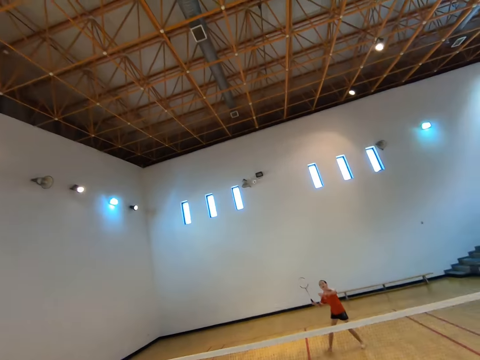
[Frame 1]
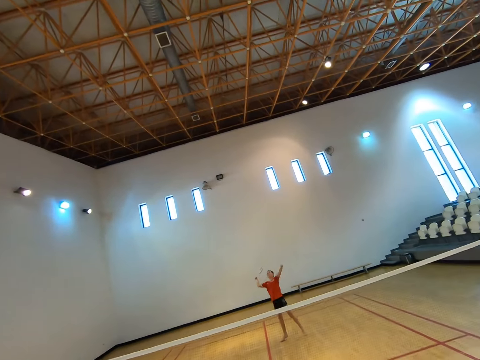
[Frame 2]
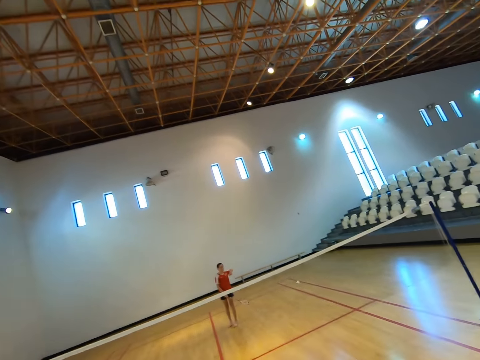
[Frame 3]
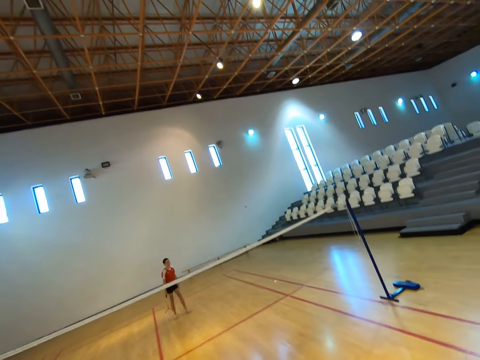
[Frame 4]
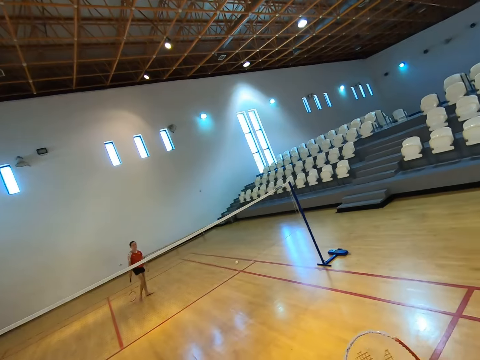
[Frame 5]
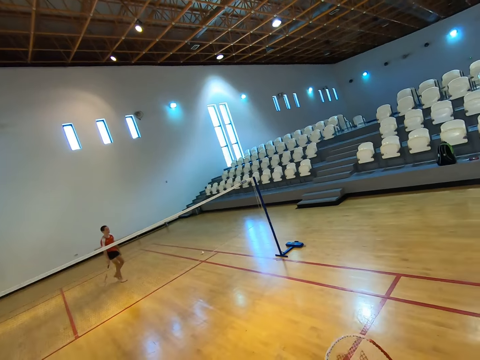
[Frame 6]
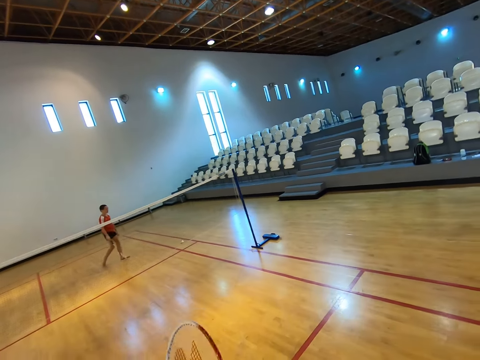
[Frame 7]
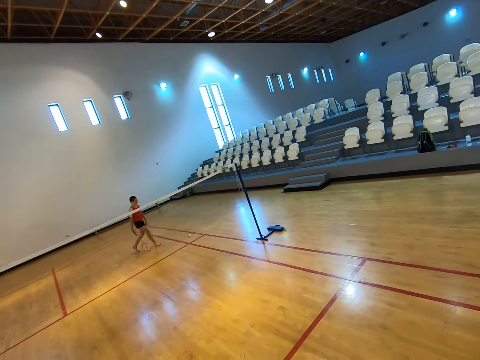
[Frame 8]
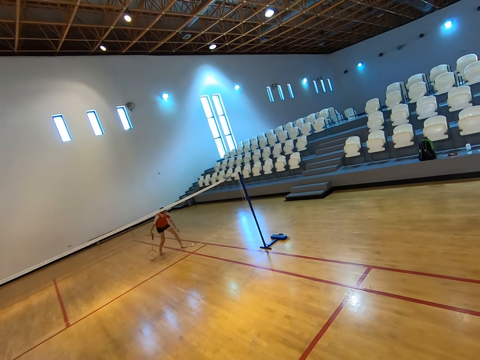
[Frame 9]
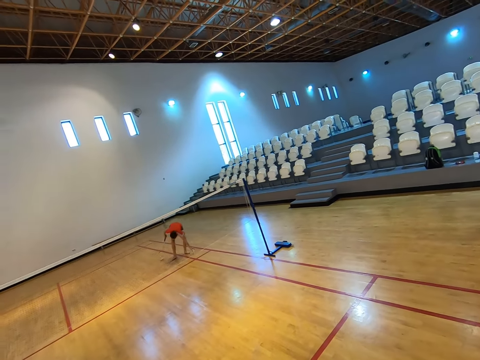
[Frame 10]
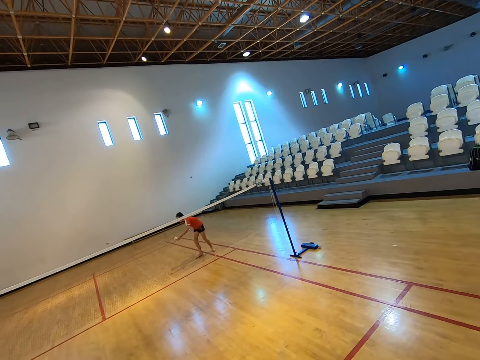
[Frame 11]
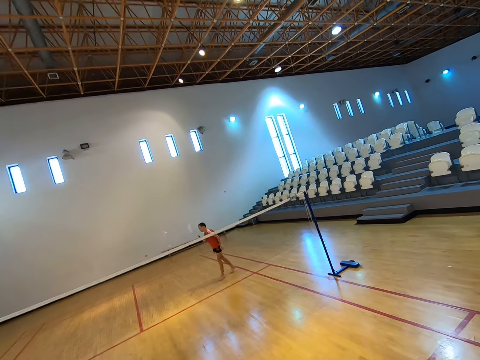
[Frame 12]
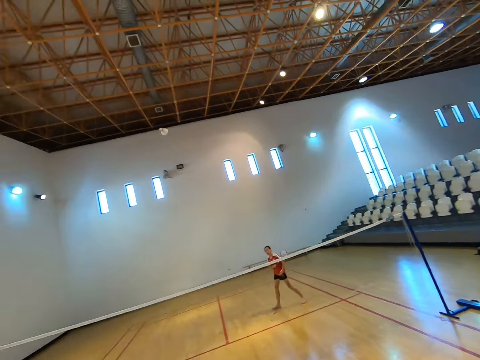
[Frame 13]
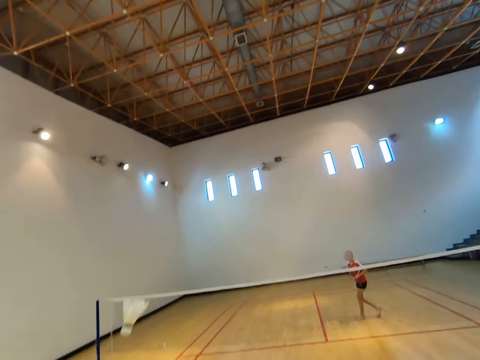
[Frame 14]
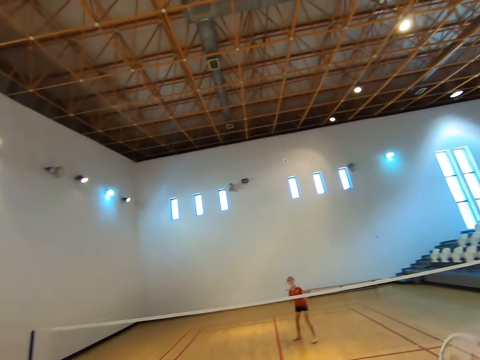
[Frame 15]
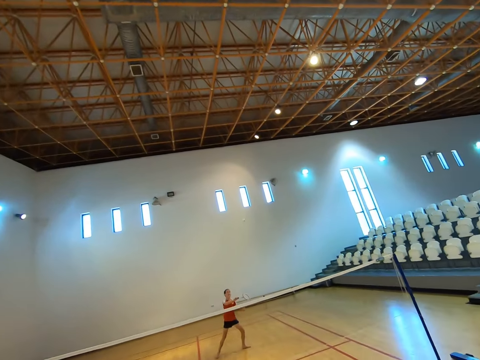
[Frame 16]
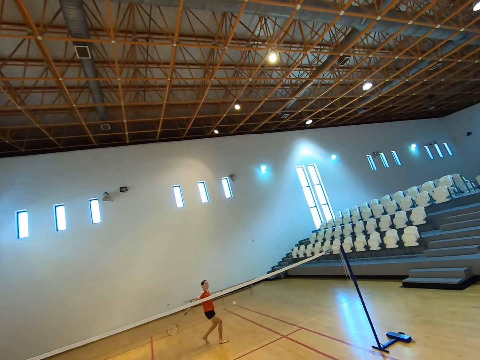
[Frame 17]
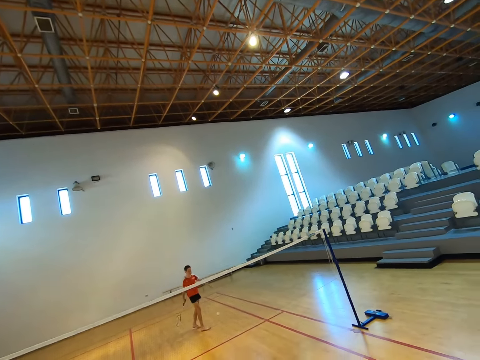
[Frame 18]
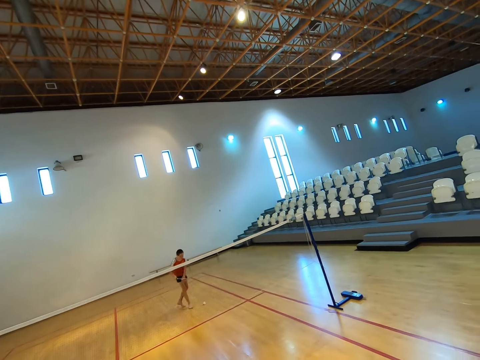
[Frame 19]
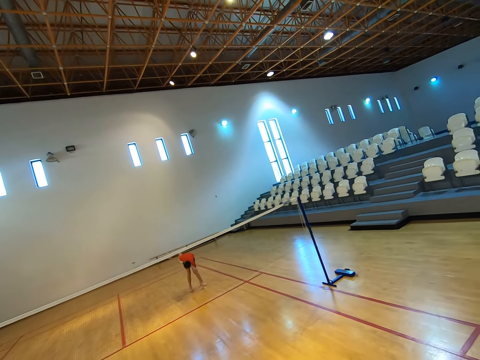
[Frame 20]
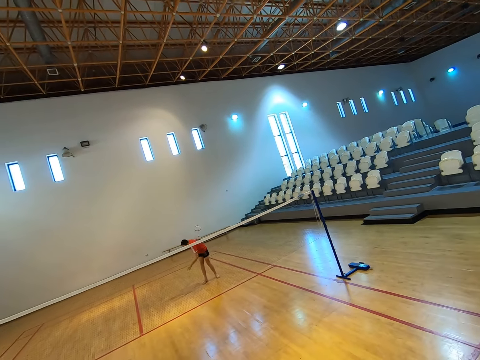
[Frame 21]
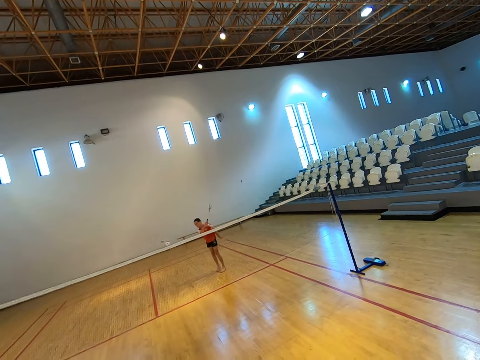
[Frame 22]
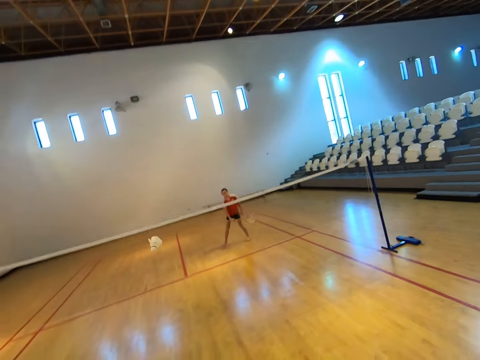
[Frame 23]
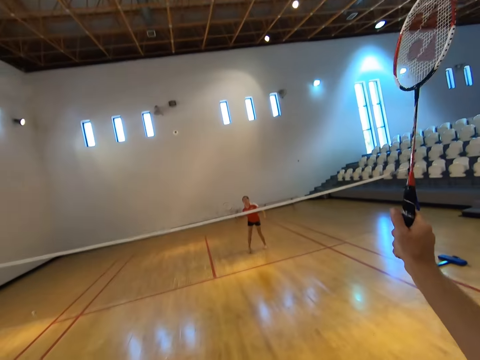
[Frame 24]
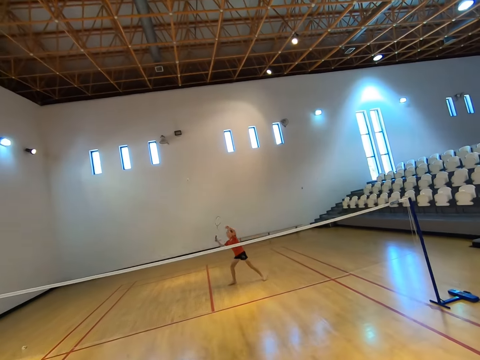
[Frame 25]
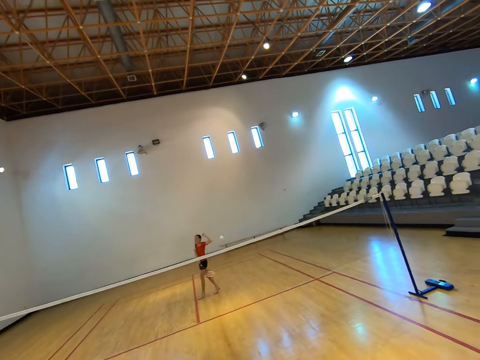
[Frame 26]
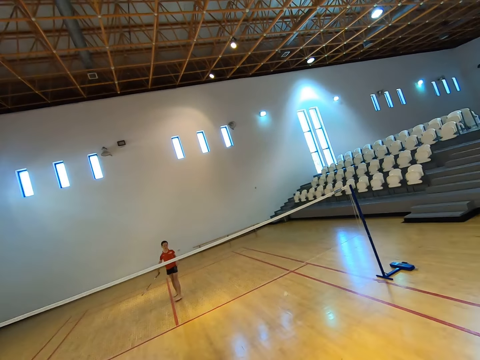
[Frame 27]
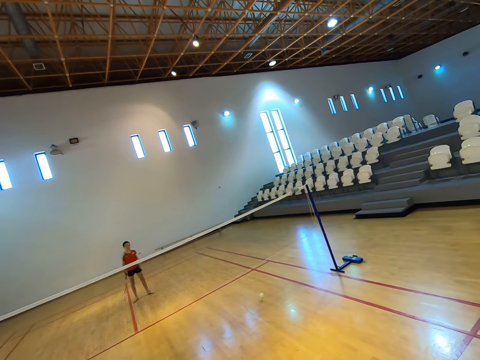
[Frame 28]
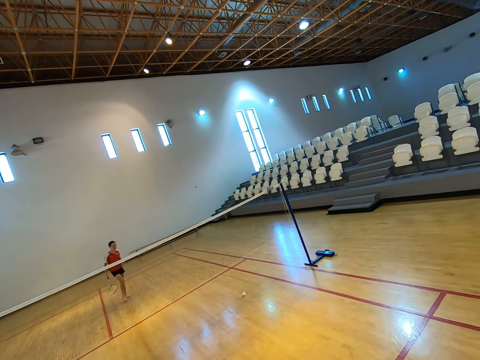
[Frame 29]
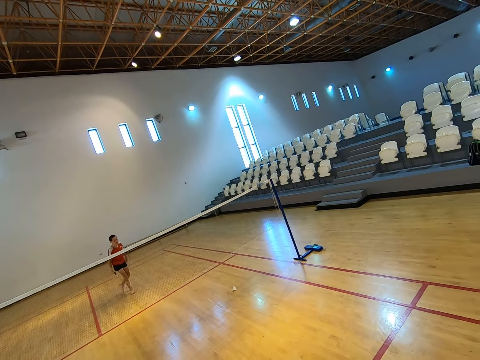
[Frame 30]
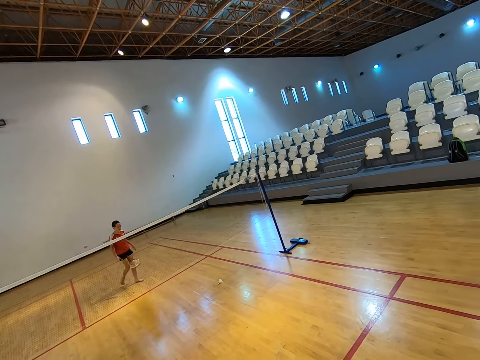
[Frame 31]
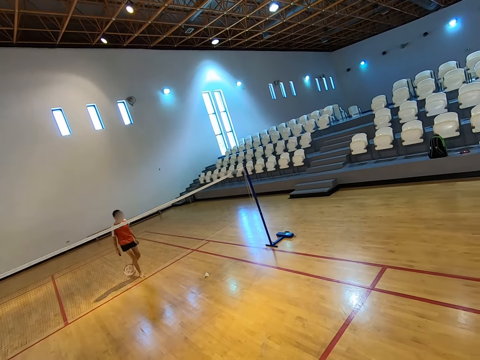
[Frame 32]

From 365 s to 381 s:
A boy walks towards the shuttlecock. The boy bends towards the floor, picks up the shuttlecock on the floor and stands up. The boy plays badminton with the camera wearer. The boy hits the shuttlecock with a racket. The camera wearer hits the shuttlecock with the racket. The boy bends towards the floor, picks up the shuttlecock on the floor and stands up. The boy plays badminton with the camera wearer. The boy hits the shuttlecock with the racket. The camera wearer hits the shuttlecock with the racket. The boy walks towards the shuttlecock.

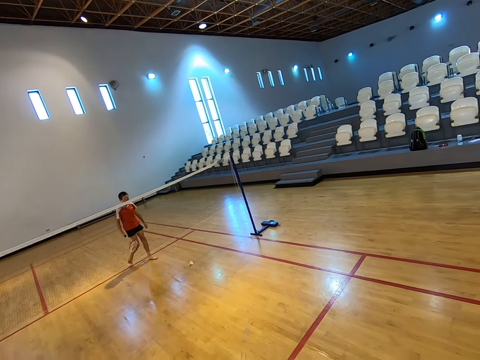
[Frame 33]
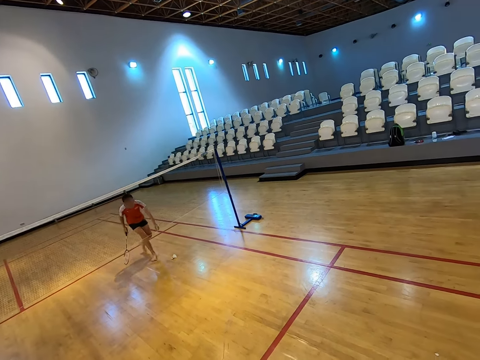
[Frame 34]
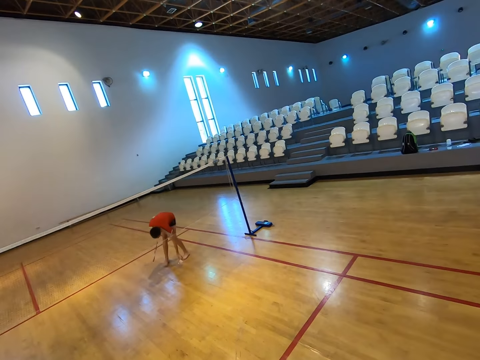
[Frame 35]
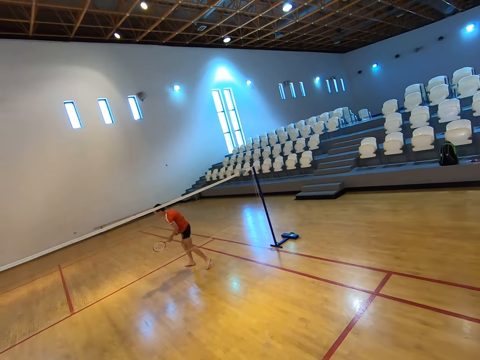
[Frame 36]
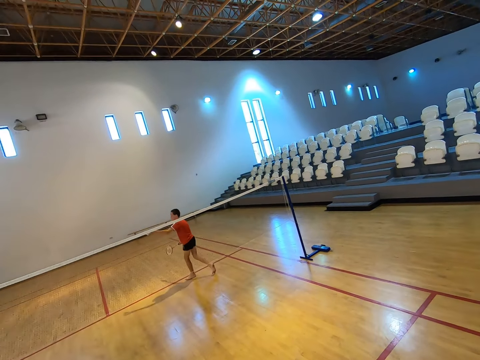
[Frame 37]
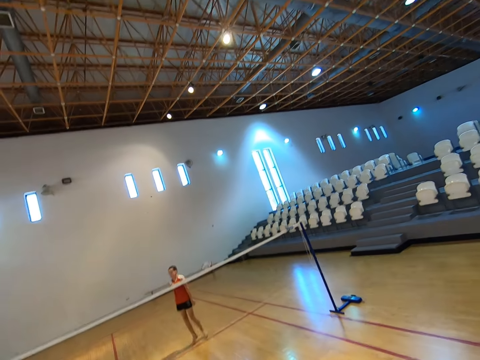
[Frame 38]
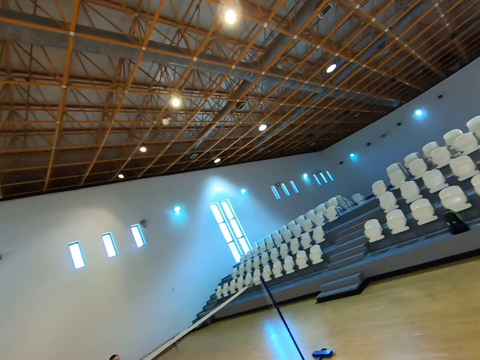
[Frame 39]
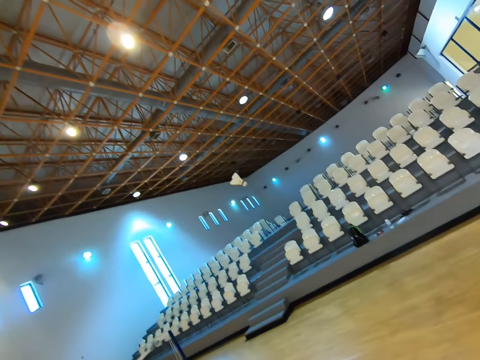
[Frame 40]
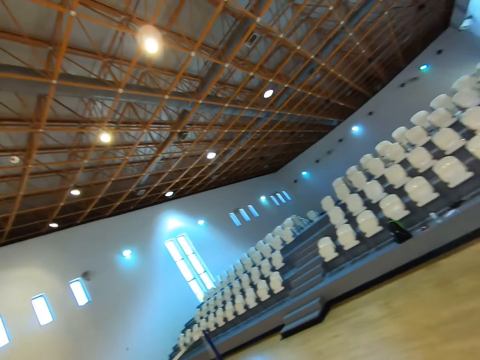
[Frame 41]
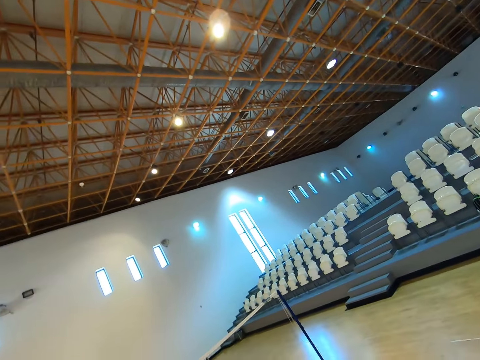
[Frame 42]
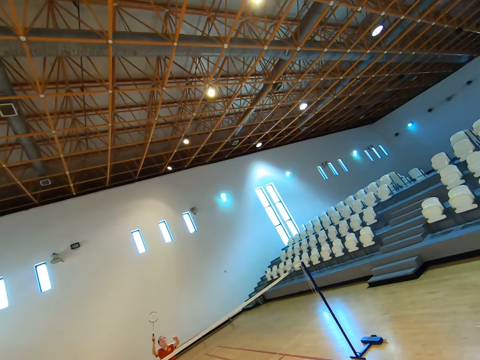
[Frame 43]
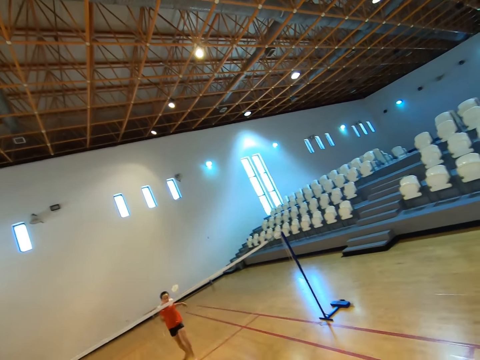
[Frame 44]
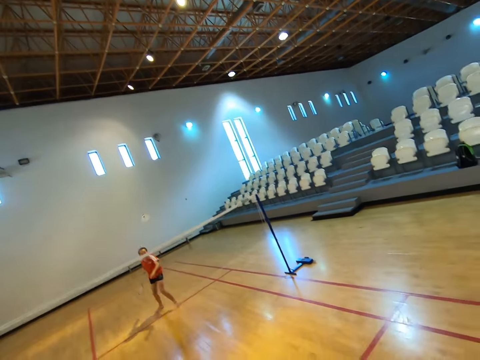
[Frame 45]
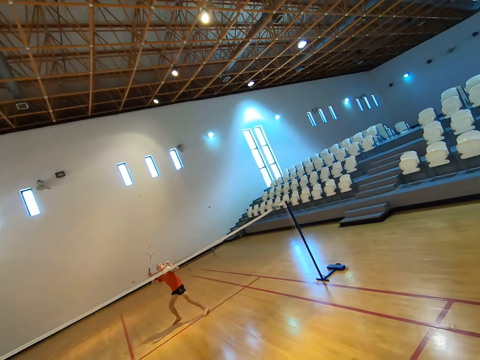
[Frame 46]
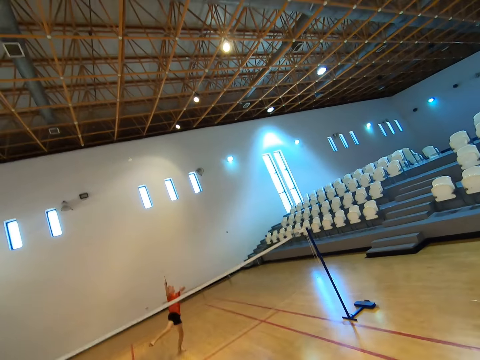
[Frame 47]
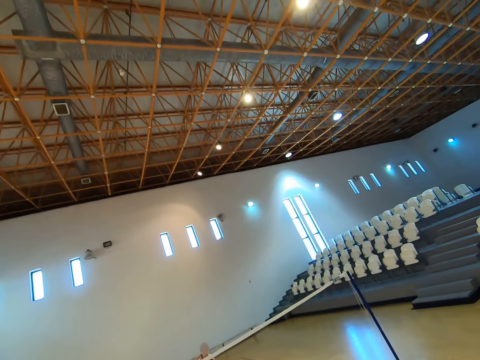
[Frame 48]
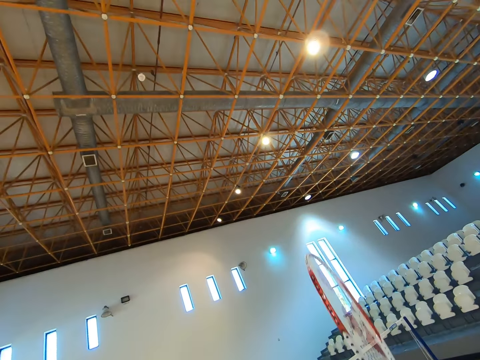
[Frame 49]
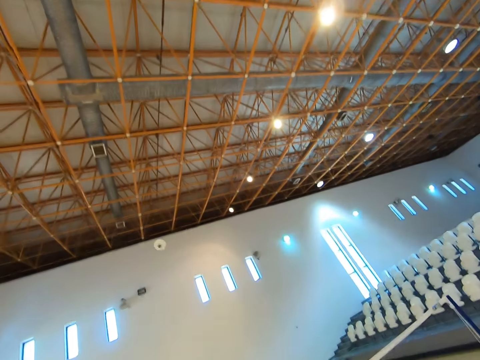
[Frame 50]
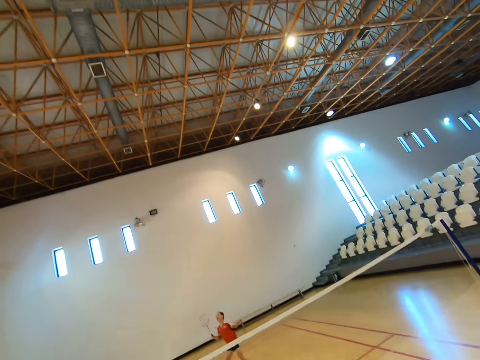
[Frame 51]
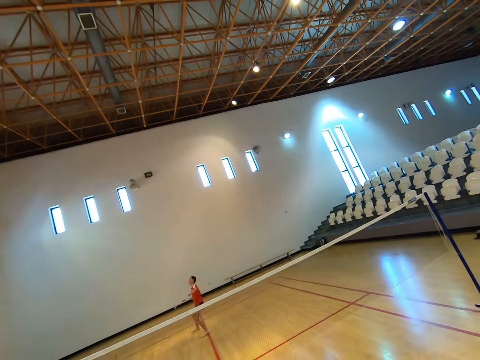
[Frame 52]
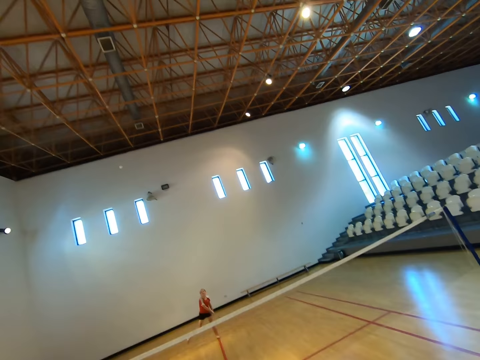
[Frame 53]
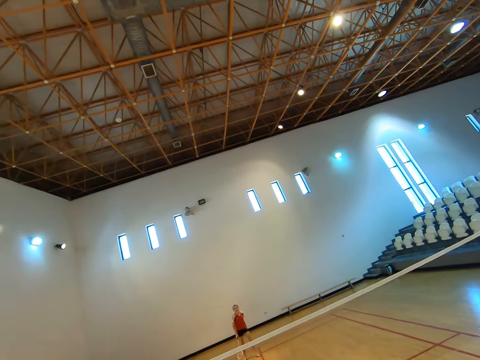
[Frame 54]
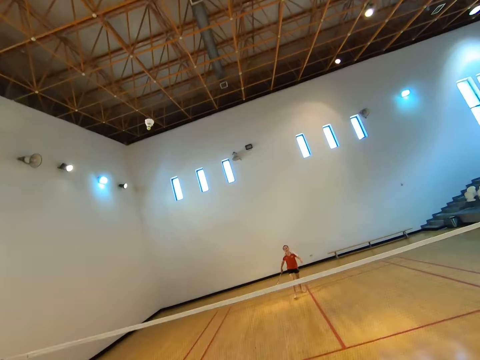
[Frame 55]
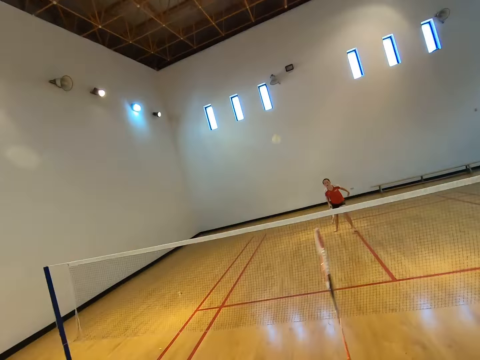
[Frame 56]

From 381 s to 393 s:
A boy bends towards the floor, picks up the shuttlecock on the floor, stands up and walks away from the net. The boy plays badminton with the camera wearer. The boy hits the shuttlecock with a racket. The camera wearer hits the shuttlecock with the racket.
